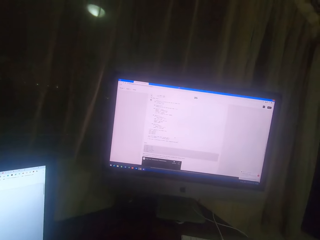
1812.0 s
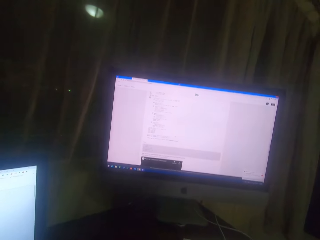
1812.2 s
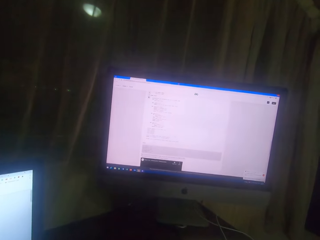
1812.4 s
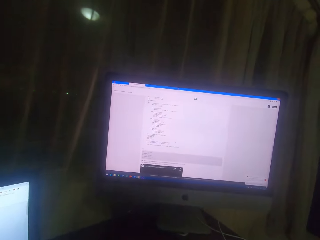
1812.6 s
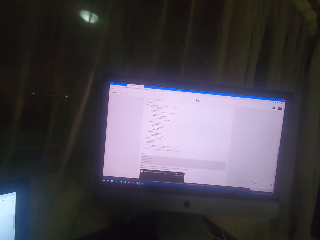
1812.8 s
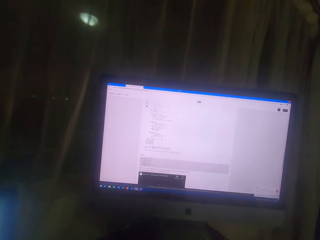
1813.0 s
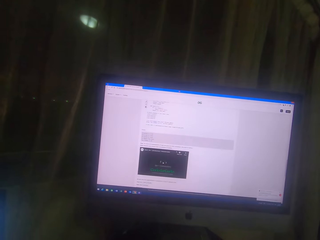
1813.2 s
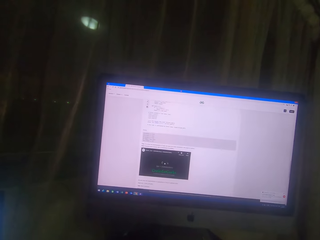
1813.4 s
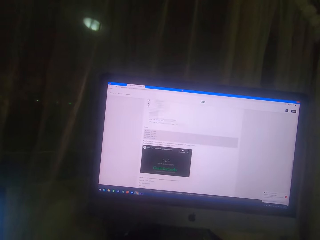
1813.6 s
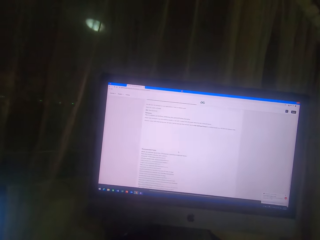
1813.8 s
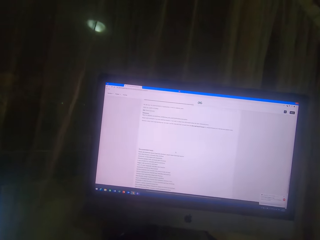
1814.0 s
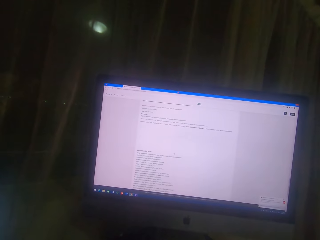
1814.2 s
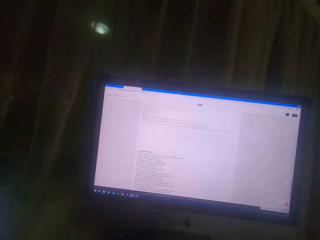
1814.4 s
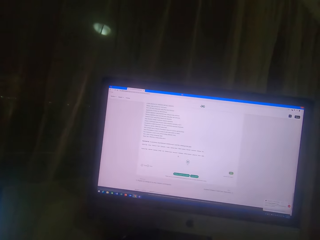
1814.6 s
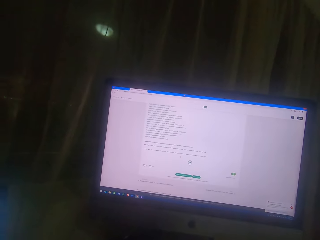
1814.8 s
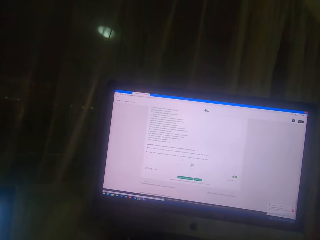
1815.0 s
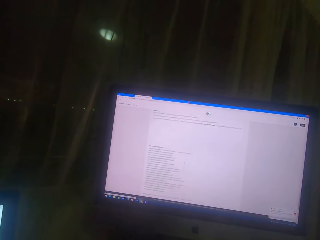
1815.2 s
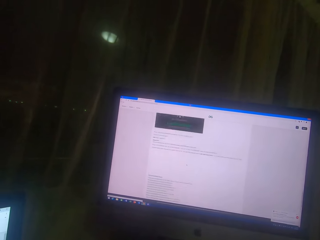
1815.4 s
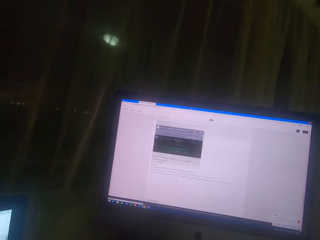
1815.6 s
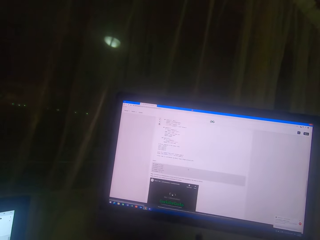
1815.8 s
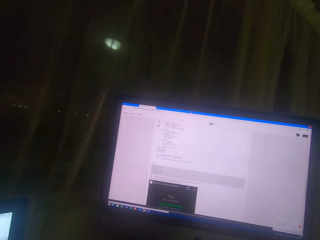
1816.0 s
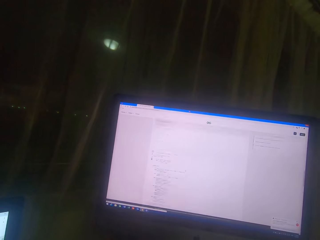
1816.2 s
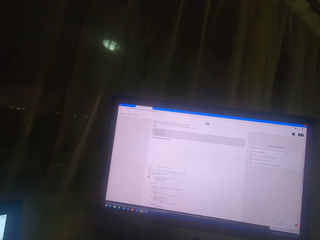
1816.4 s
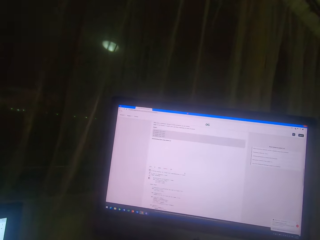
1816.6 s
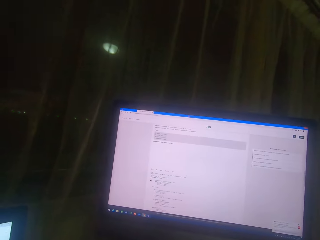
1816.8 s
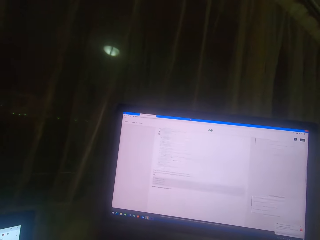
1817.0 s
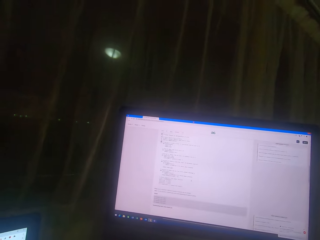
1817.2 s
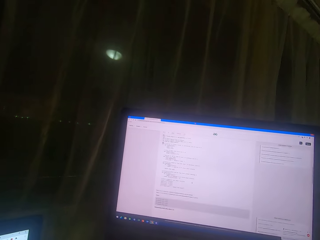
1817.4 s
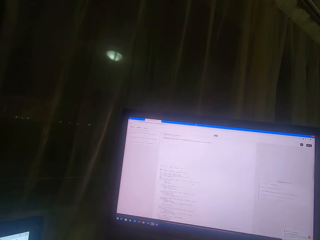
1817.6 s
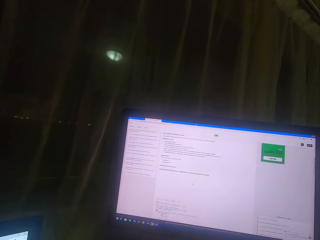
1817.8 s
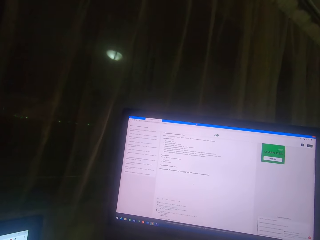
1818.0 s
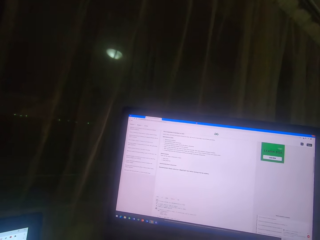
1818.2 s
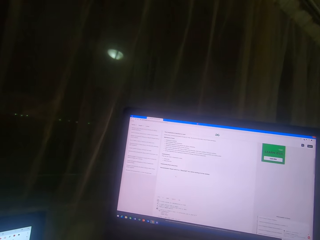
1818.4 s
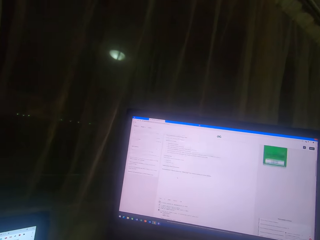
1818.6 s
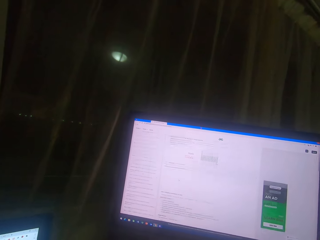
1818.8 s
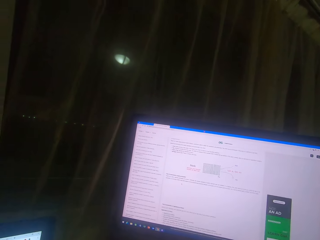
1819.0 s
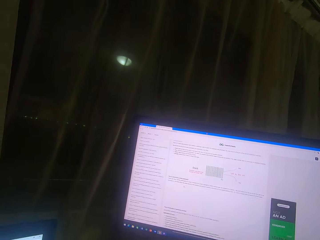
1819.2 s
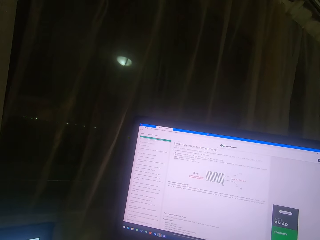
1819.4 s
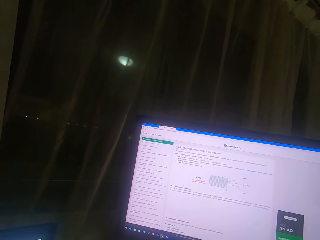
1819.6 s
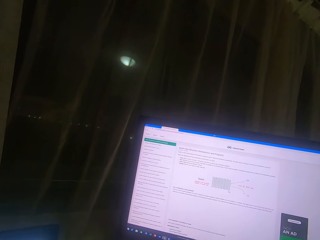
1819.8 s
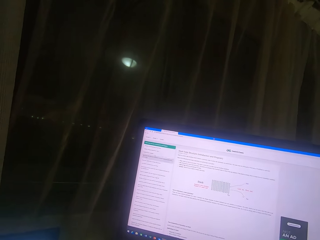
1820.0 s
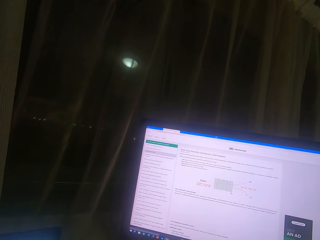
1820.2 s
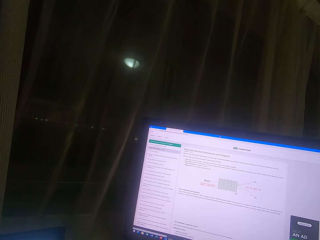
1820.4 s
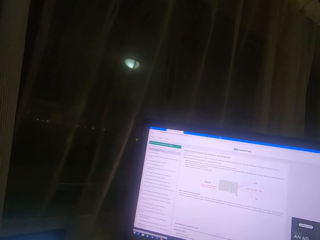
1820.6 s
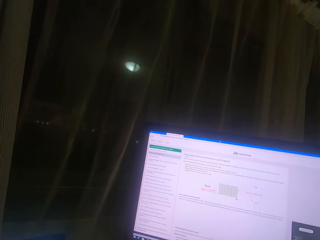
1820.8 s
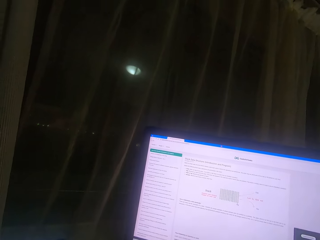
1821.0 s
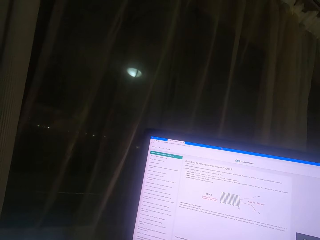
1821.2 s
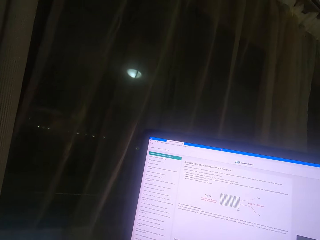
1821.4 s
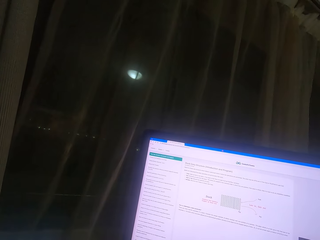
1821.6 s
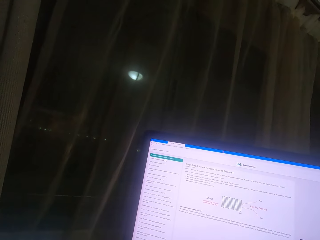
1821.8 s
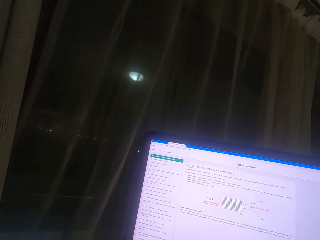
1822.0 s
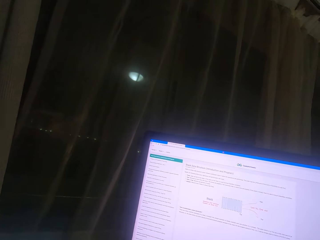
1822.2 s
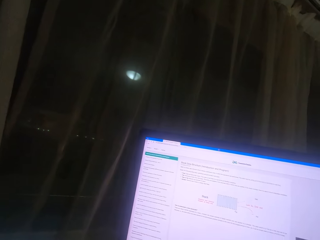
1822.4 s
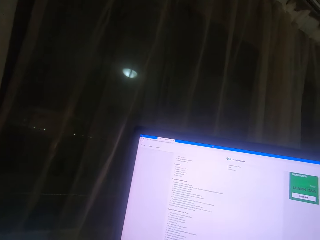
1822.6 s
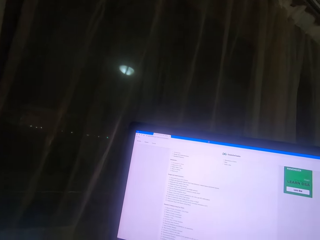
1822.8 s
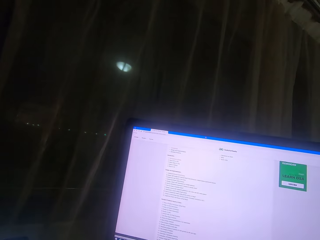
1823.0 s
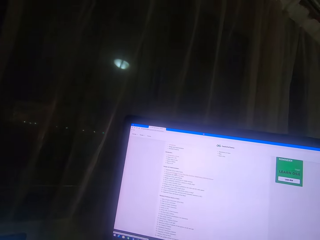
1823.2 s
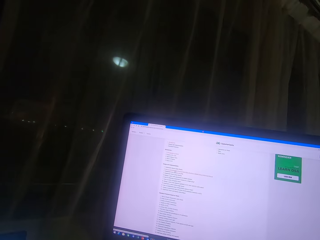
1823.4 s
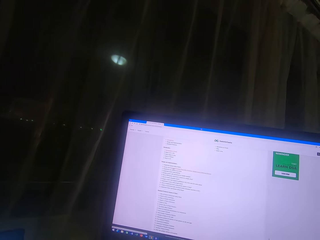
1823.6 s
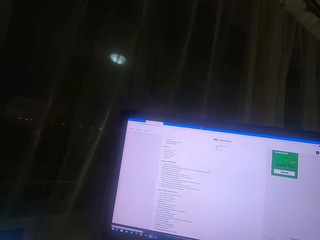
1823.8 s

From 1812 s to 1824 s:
The camera wearer scrolls on the computer screen. They scroll the mouse. They read on the computer screen.

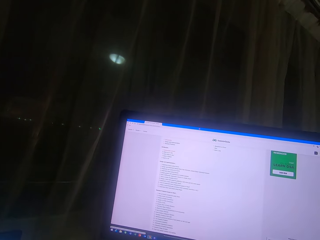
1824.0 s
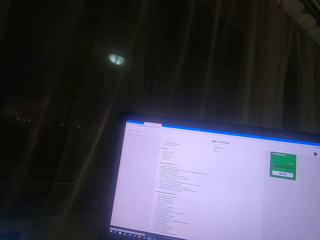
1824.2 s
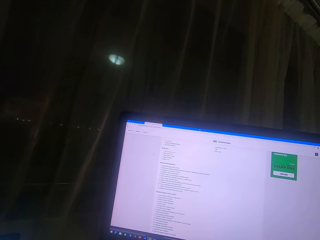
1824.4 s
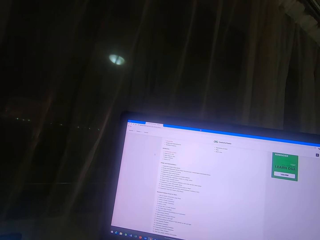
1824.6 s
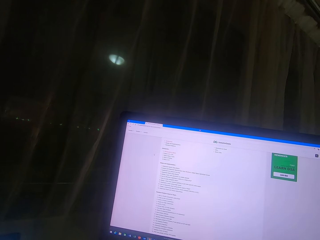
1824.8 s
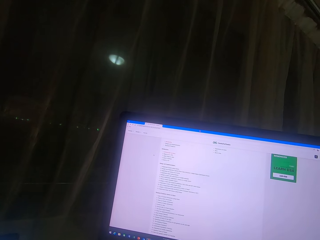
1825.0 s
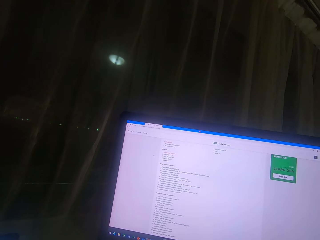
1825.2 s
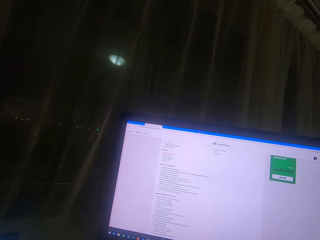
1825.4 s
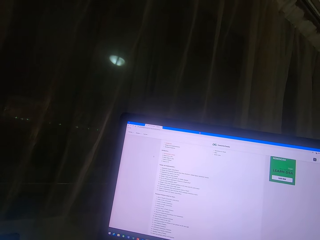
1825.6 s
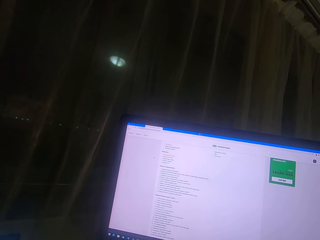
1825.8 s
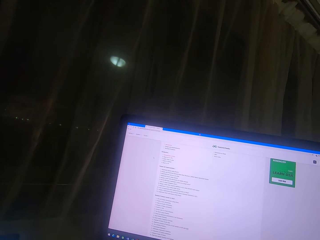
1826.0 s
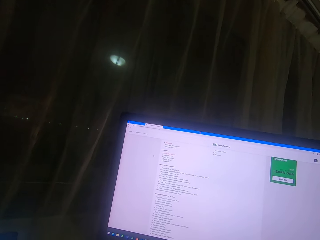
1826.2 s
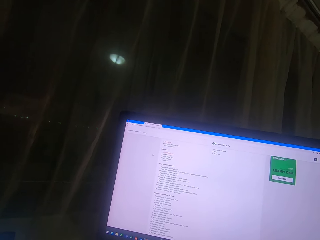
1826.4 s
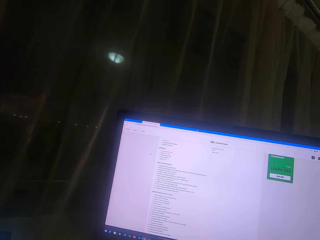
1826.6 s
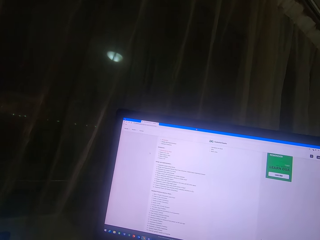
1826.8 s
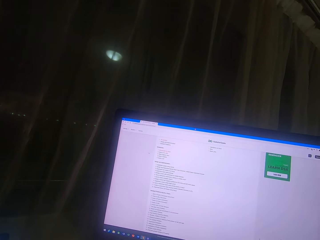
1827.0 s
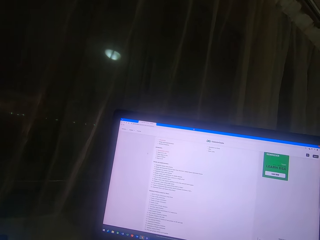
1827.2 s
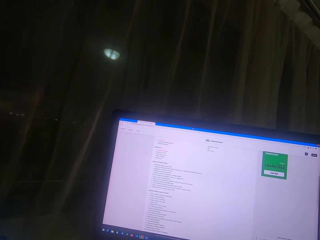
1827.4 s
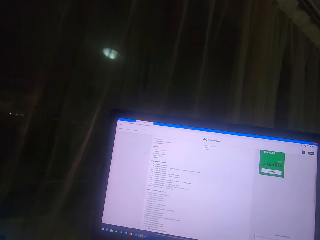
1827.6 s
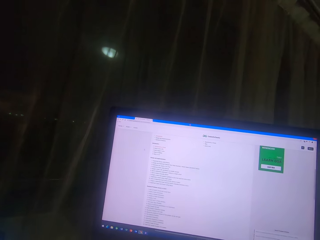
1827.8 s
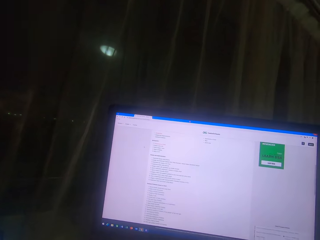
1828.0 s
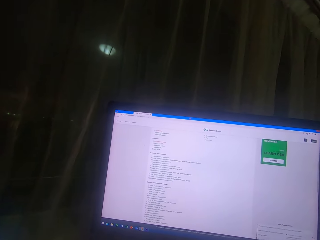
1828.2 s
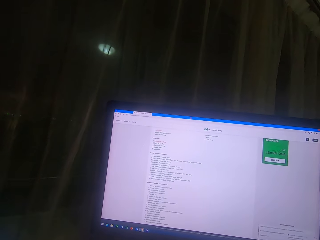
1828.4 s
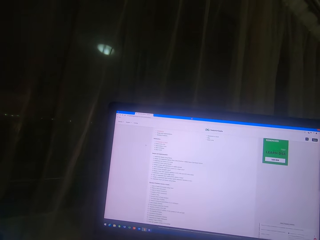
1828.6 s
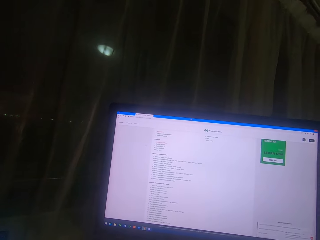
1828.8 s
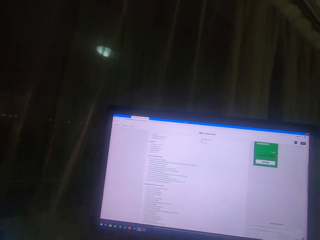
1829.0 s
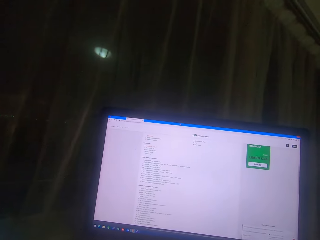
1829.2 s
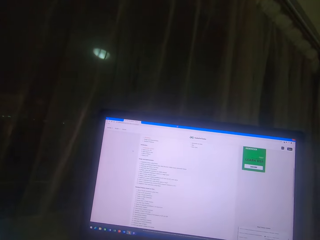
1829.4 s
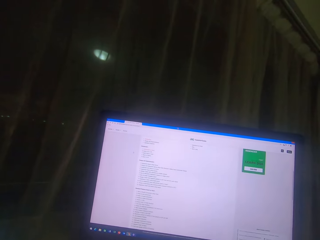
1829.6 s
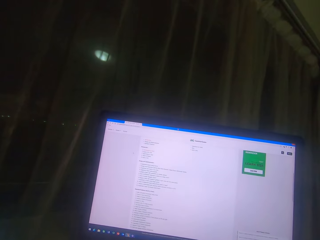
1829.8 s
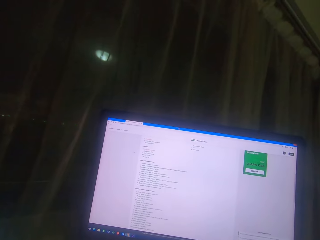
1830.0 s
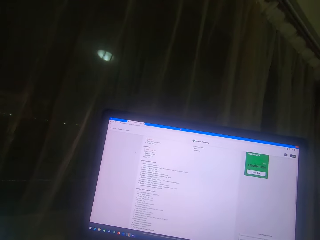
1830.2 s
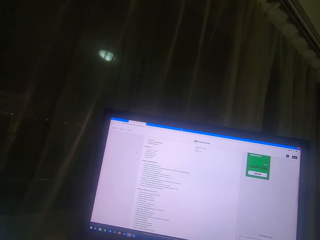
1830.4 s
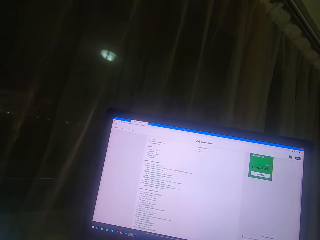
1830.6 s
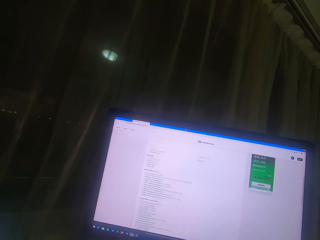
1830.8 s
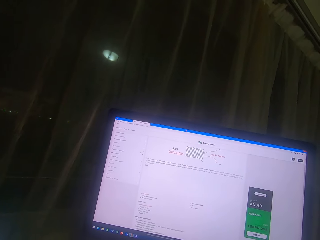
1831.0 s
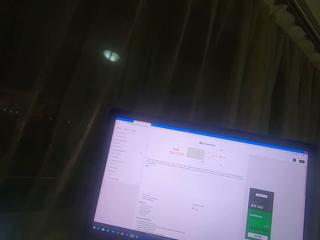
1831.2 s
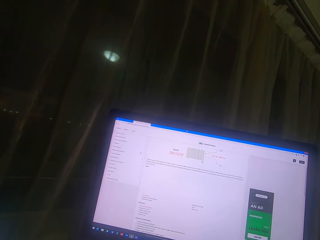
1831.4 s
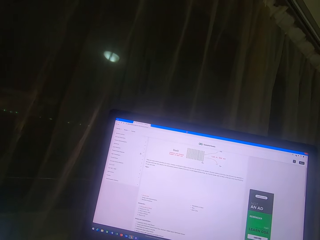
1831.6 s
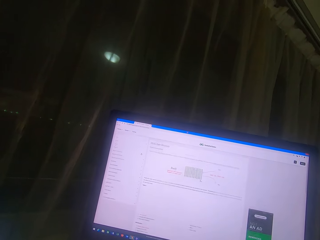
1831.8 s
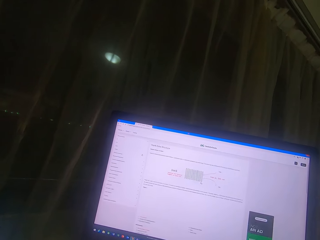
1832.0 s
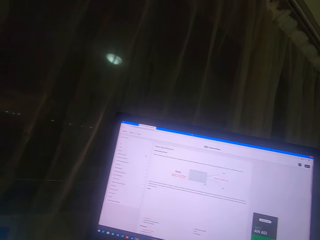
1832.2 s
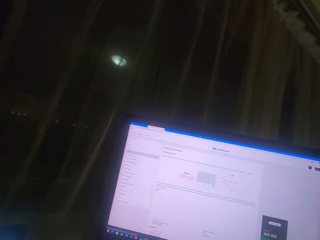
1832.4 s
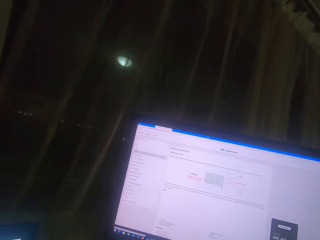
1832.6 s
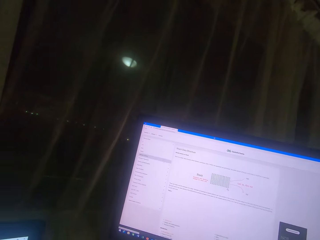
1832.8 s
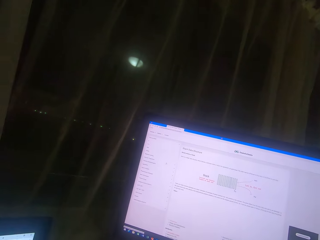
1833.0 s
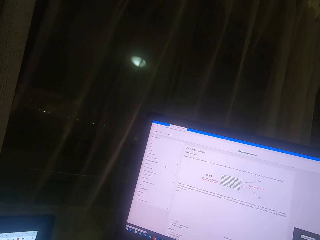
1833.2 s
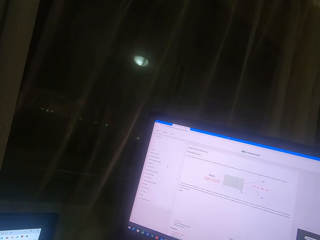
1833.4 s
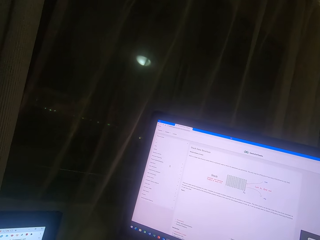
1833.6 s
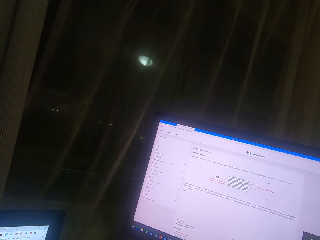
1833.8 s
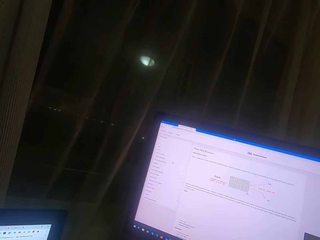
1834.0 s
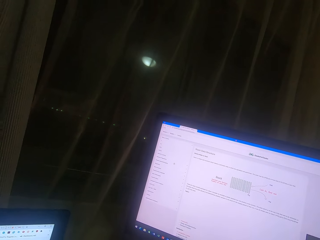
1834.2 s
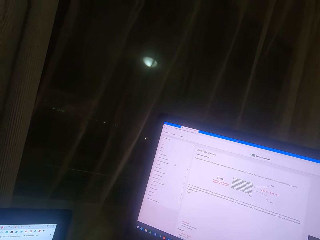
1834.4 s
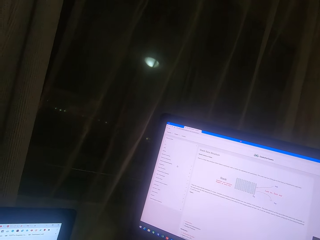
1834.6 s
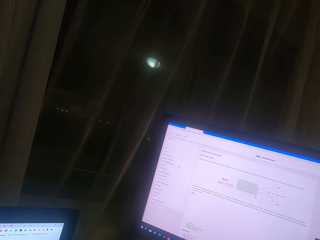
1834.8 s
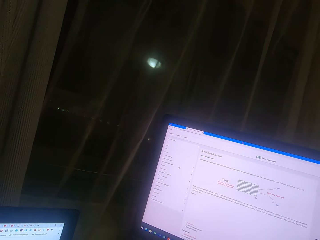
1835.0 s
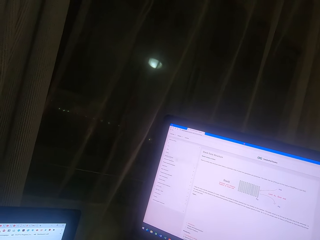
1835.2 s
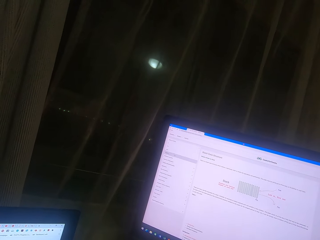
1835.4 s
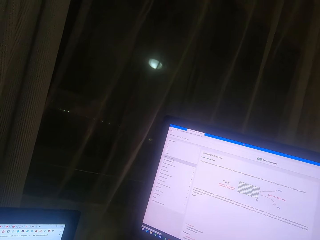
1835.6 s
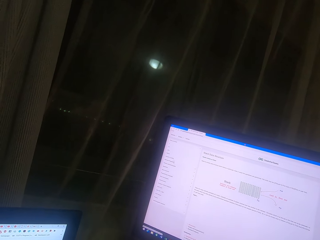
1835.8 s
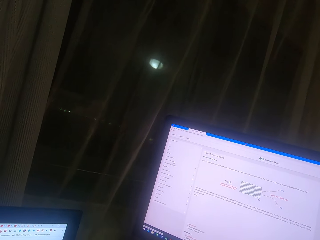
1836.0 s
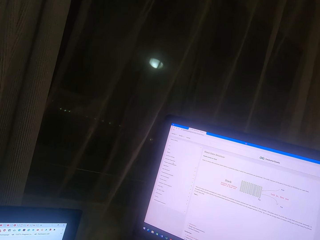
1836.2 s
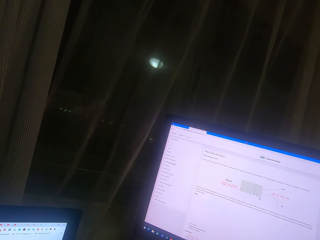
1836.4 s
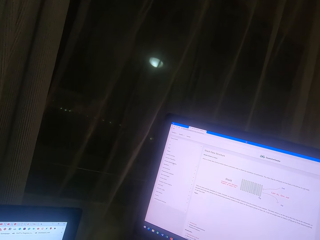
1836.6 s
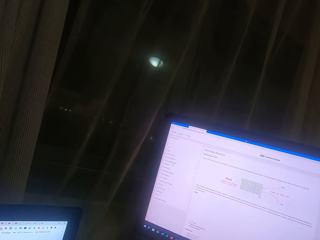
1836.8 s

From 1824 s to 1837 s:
The camera wearer holds the mouse. They scroll the mouse. They read on the desktop screen.
